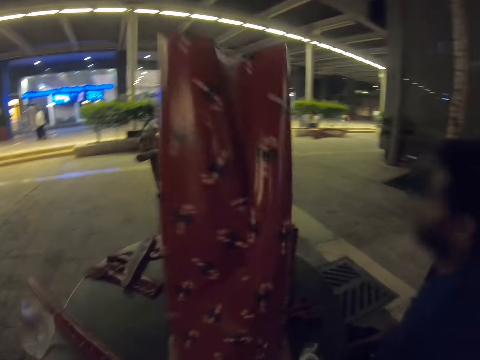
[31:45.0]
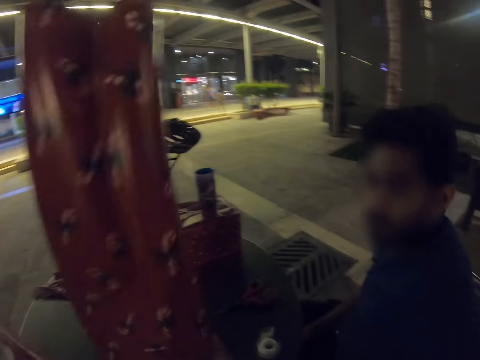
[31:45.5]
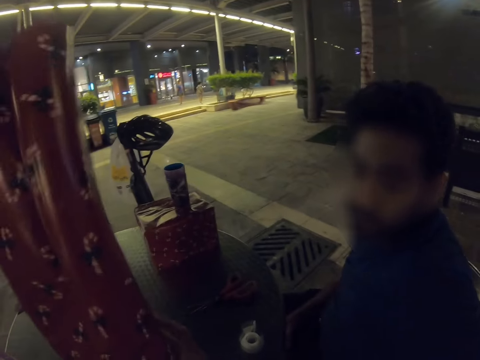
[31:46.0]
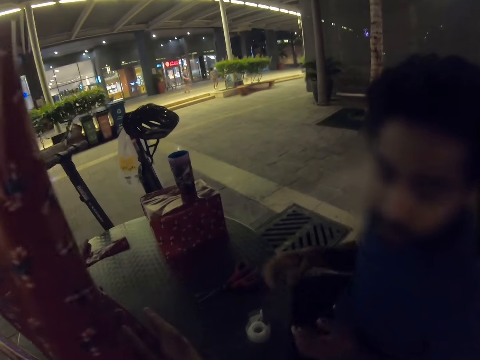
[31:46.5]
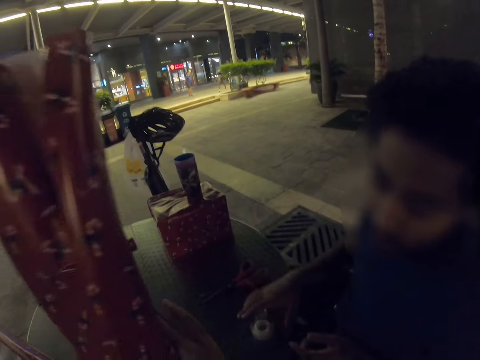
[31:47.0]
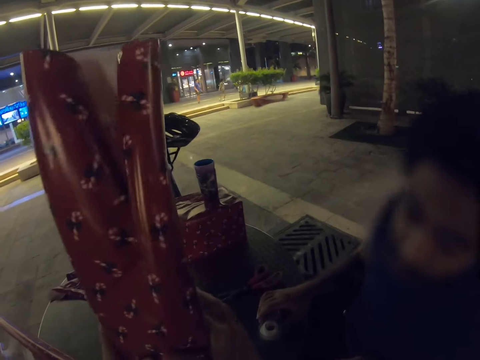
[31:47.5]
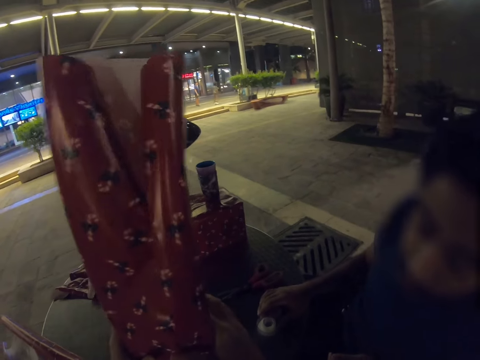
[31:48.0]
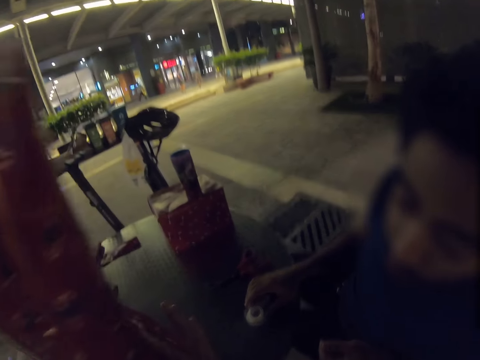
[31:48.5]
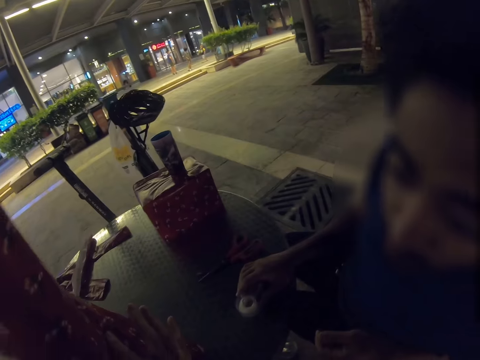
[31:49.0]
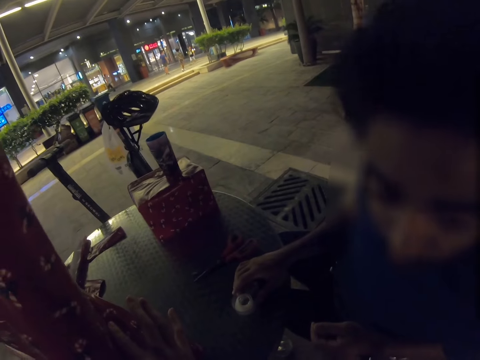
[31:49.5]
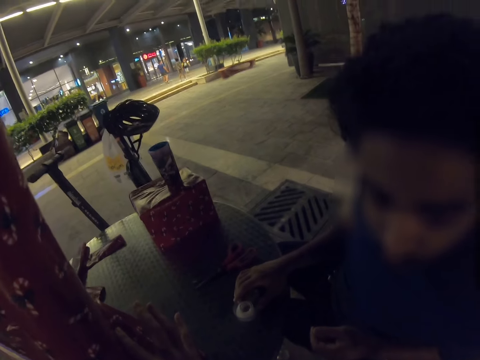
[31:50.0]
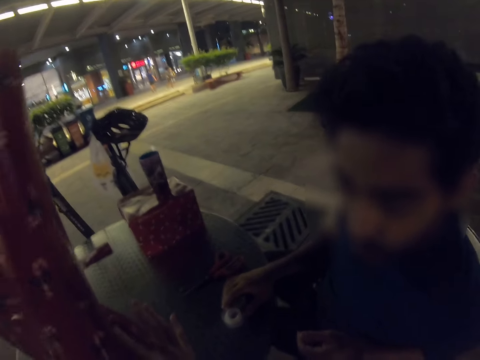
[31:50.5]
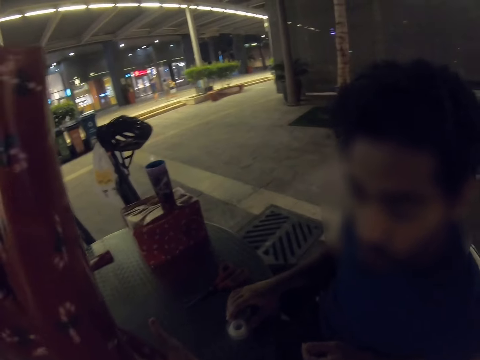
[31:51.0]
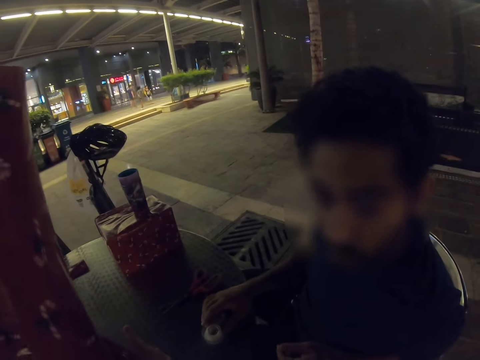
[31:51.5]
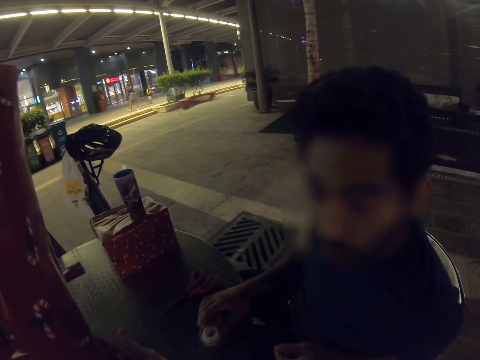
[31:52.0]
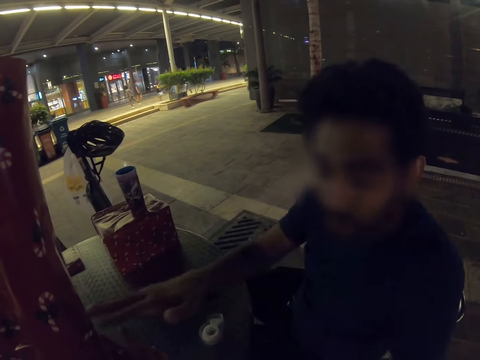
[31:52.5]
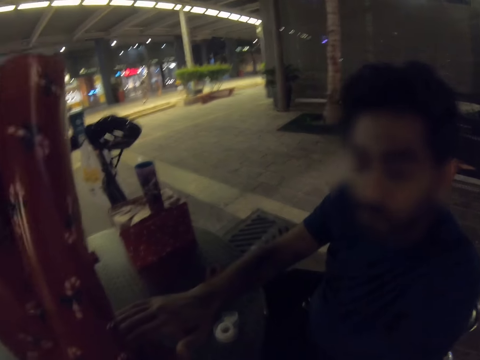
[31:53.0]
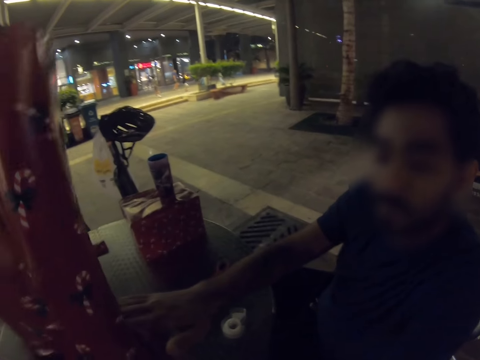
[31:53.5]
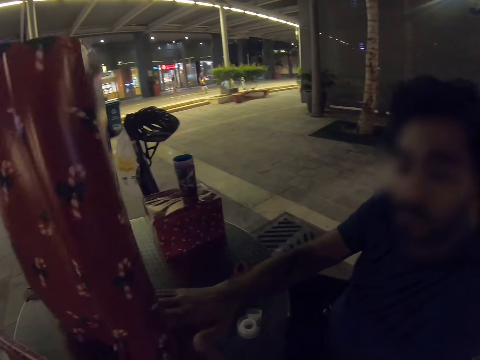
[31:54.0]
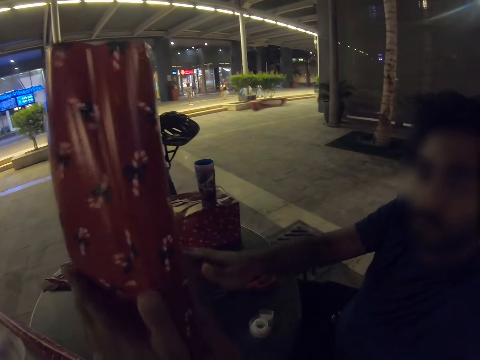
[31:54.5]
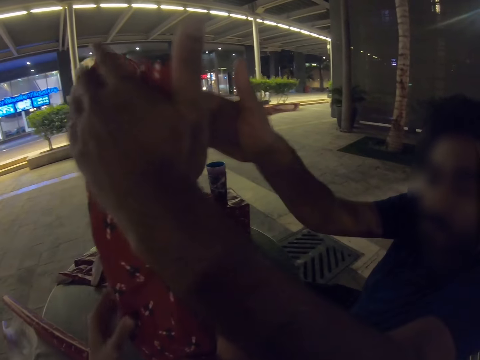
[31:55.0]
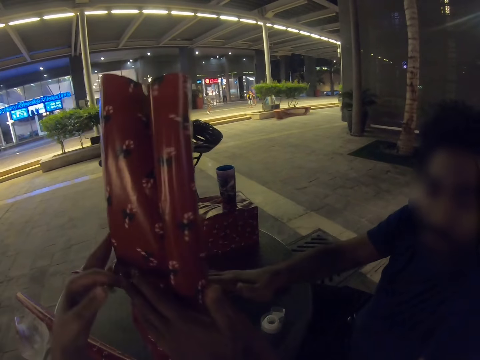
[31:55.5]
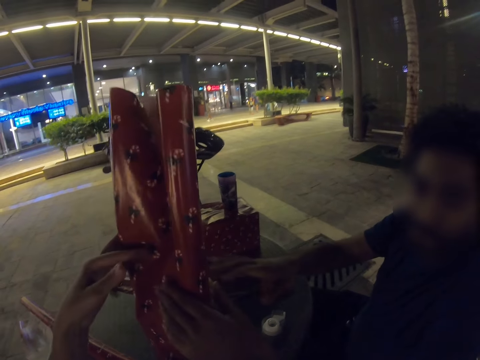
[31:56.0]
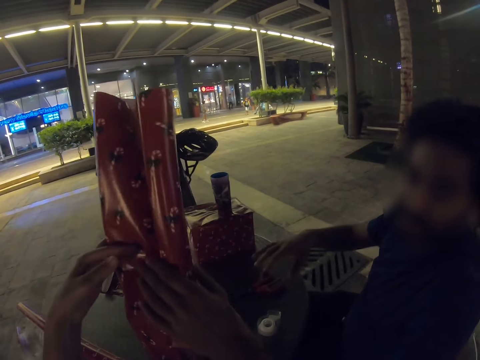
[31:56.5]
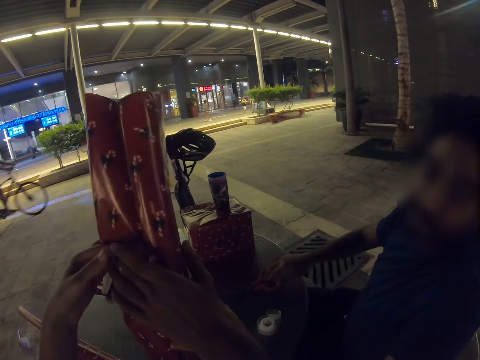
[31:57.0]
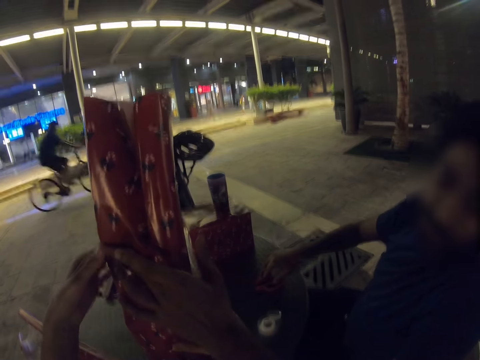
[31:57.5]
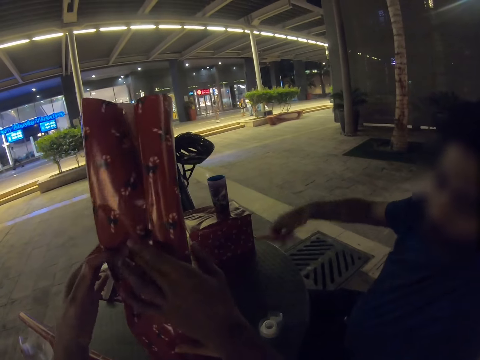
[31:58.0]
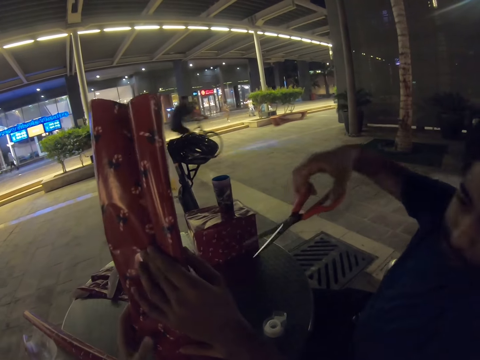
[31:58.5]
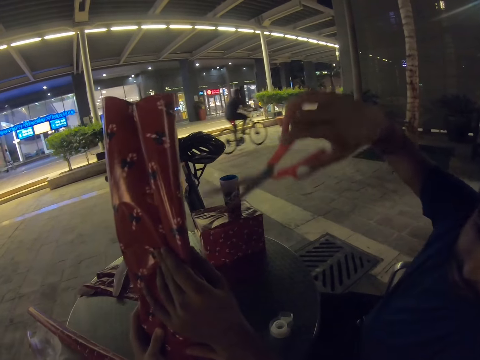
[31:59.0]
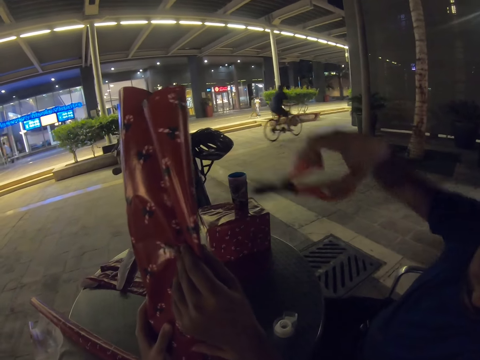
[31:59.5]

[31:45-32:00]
A man touches the sellotape. The camera wearer adjusts the gift wrapper. The man holds the wrapper. The camera wearer holds the wrapper. The man straightens the wrapping paper and takes the scissors from the table. The camera wearer holds the wrapper.

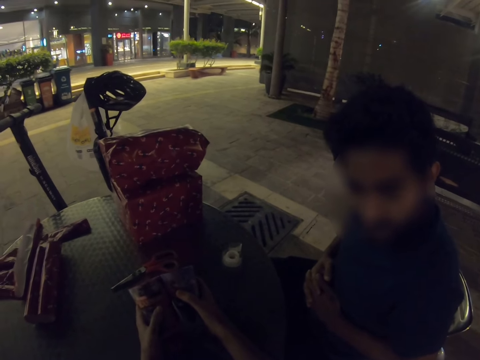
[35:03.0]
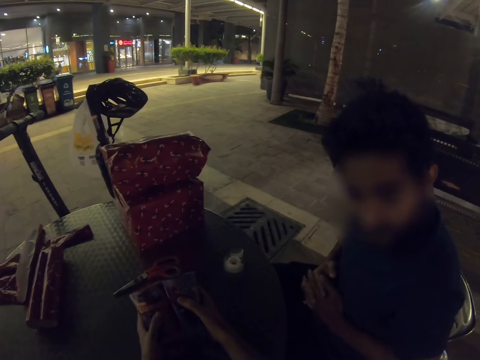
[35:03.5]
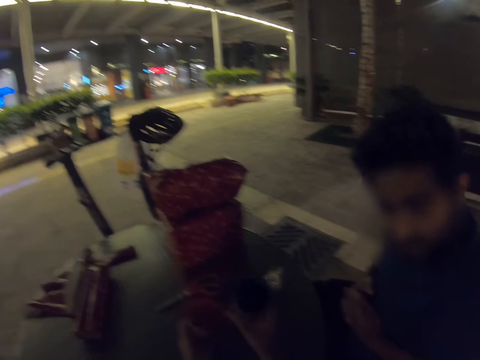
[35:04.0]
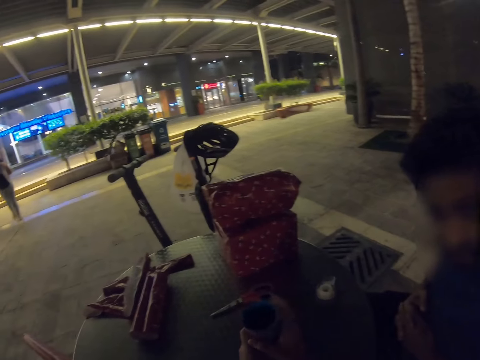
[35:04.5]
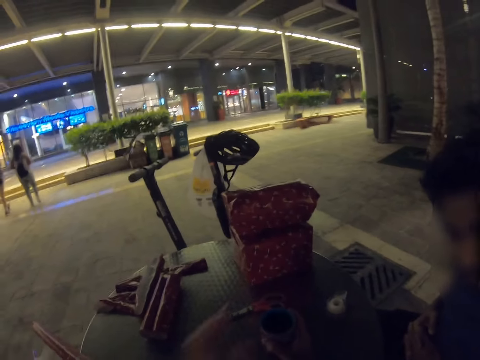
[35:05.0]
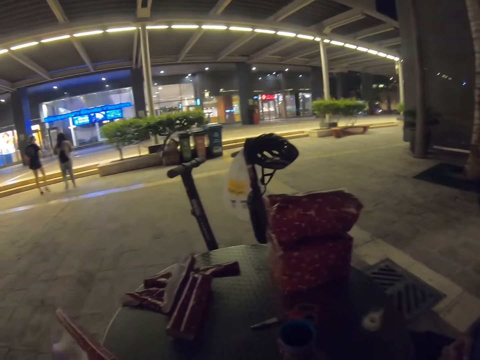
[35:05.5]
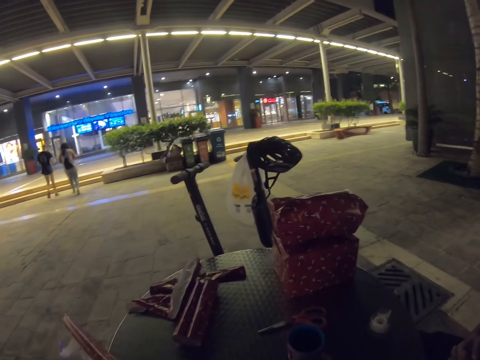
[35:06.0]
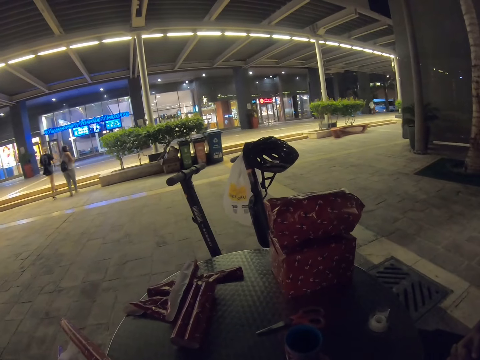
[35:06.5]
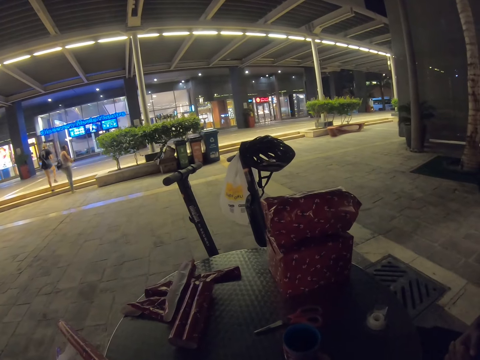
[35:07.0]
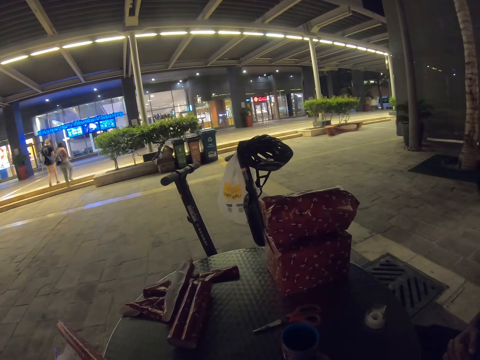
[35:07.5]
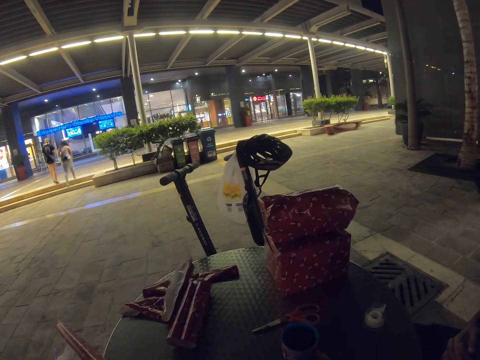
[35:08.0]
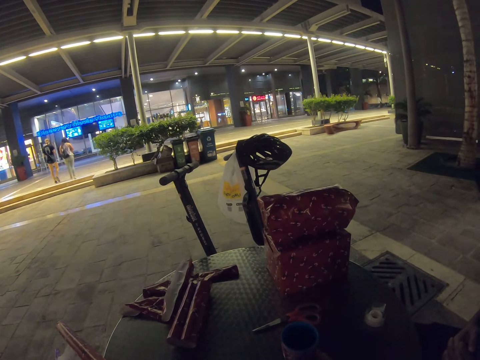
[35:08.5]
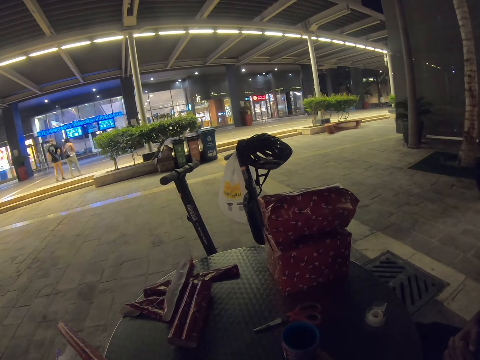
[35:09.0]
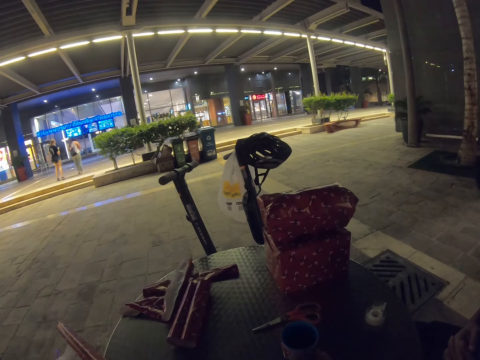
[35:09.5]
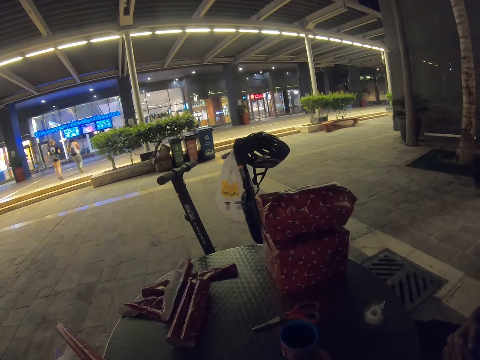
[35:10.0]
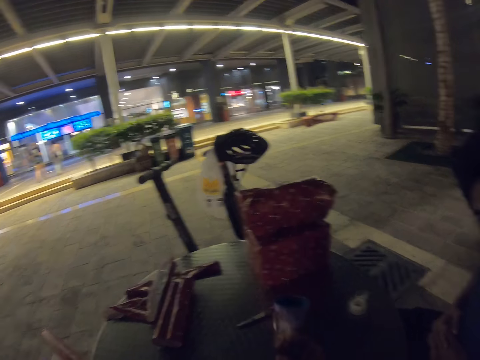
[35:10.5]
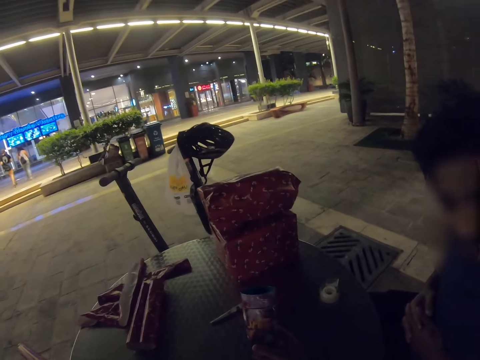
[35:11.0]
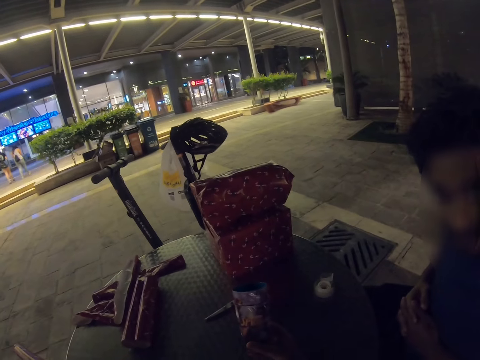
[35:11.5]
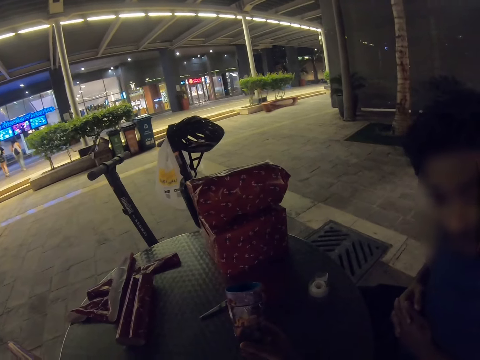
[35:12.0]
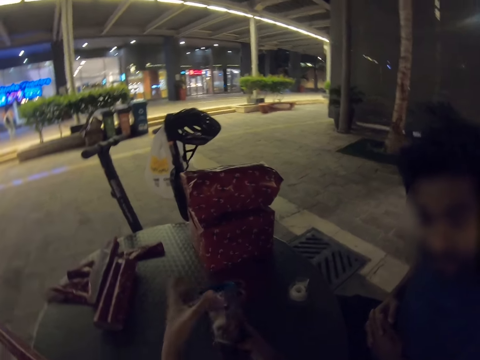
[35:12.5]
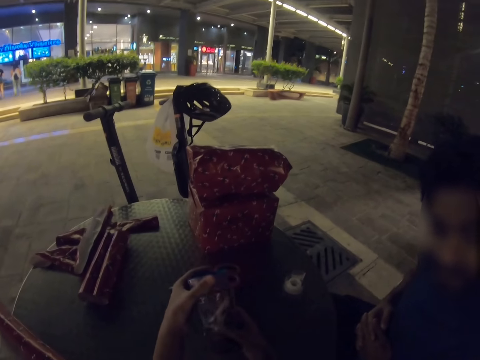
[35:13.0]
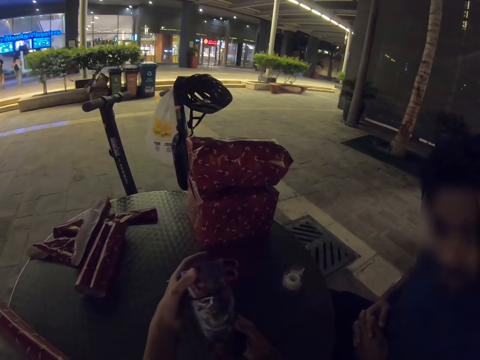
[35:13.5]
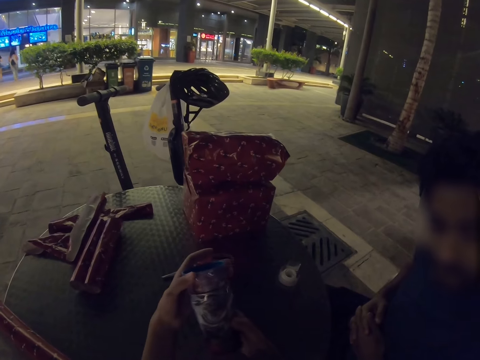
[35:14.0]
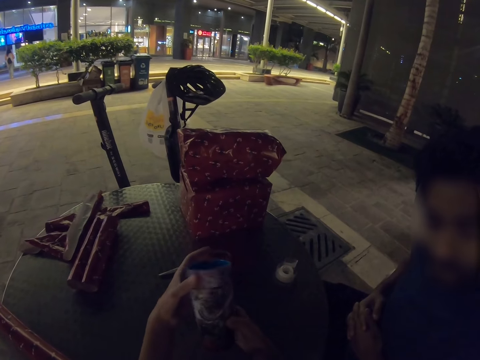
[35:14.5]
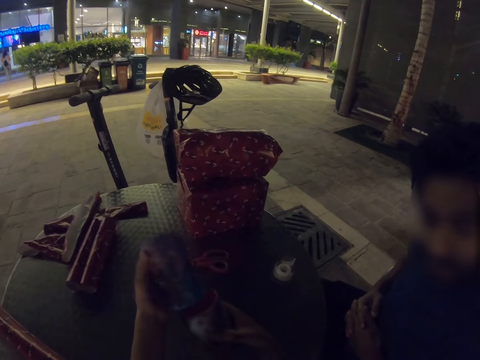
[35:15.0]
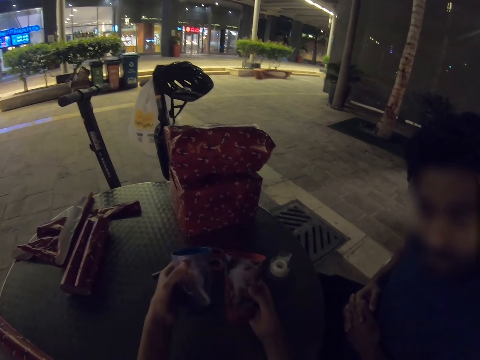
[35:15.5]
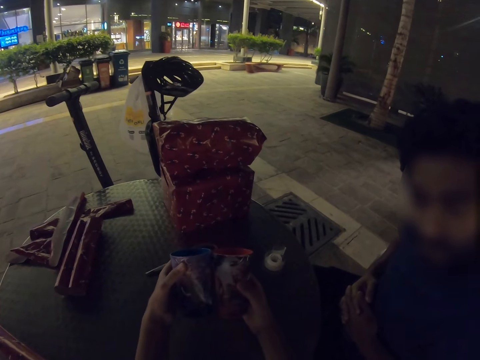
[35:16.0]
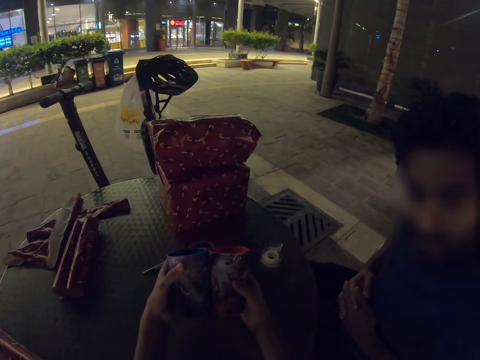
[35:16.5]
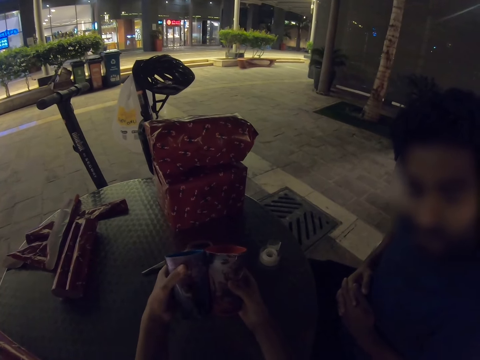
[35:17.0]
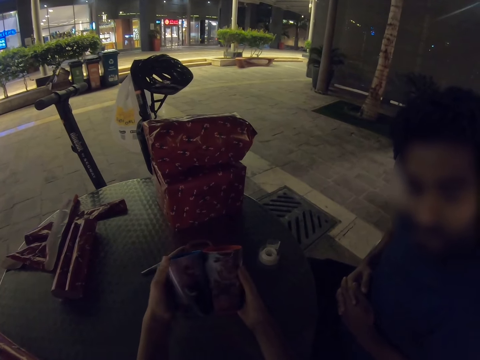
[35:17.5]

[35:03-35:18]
The camera wearer puts cups together.
